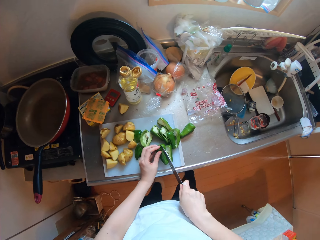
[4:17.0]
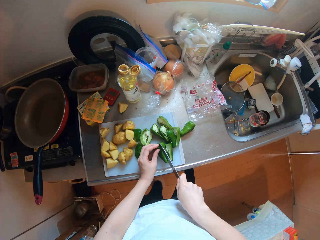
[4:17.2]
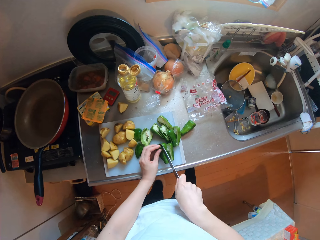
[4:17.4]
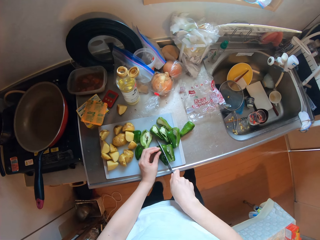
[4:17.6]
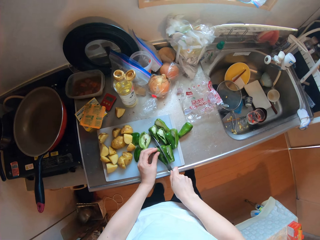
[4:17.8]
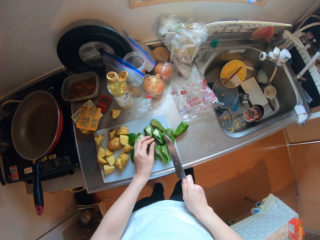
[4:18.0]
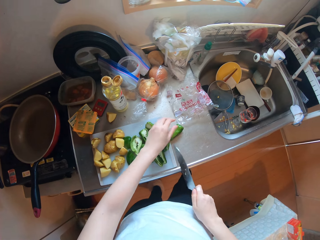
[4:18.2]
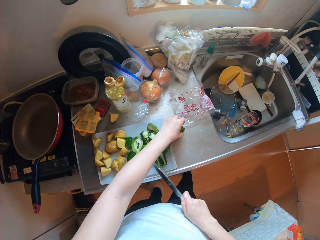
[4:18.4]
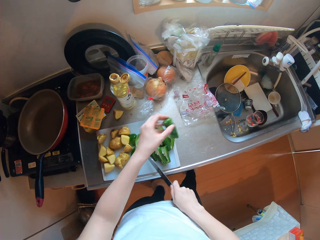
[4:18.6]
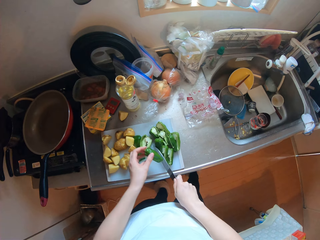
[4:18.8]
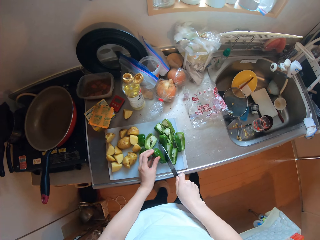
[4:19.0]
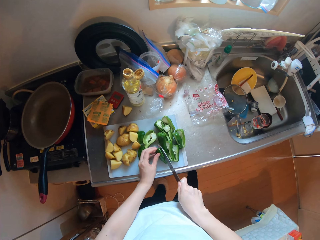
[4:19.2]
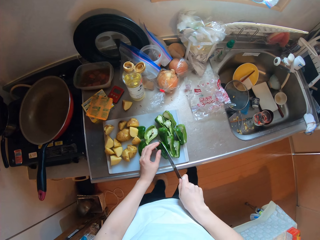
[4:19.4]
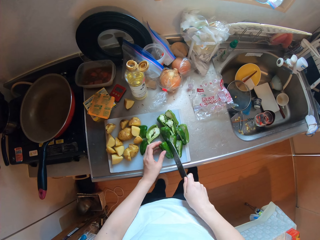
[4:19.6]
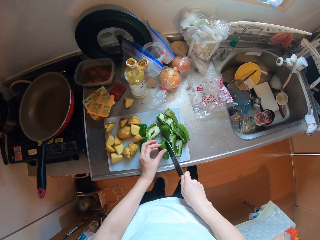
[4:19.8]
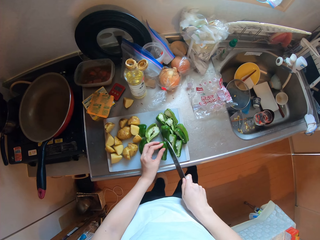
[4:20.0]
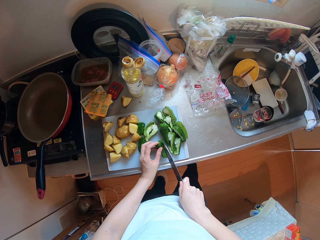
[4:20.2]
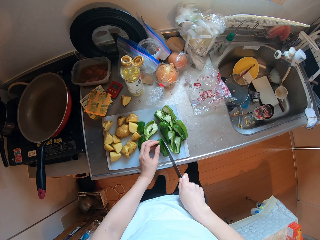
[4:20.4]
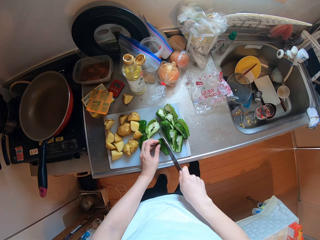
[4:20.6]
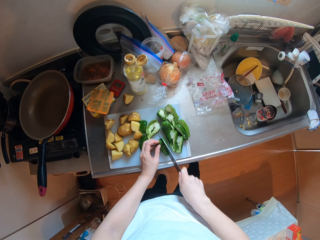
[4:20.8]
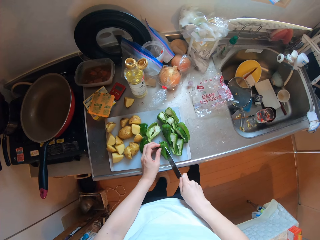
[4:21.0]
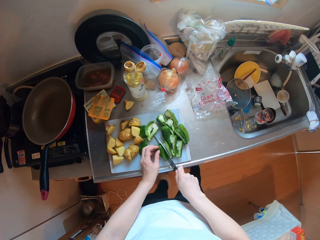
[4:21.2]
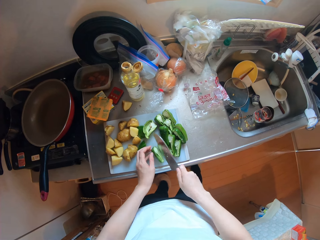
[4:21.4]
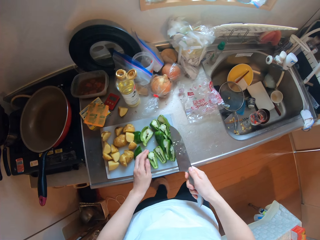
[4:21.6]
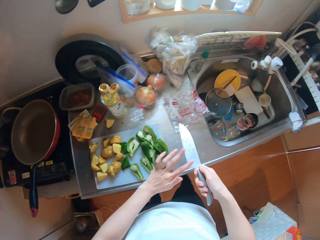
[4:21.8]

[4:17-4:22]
The camera wearer cuts the green pepper on a chopping board with the knife in her right hand. She picks up a green pepper on the countertop with her left hand. She adjusts the green peppers on the chopping board with the knife in her right hand, puts the green pepper in her left hand on the chopping board, and cuts the green pepper on the chopping board with the knife in her right hand.

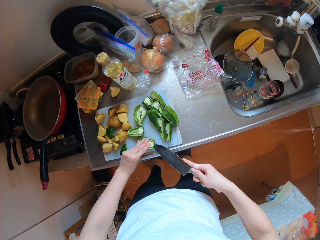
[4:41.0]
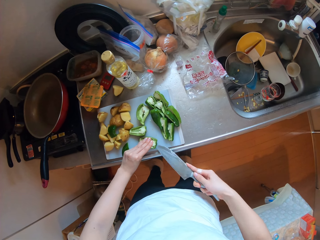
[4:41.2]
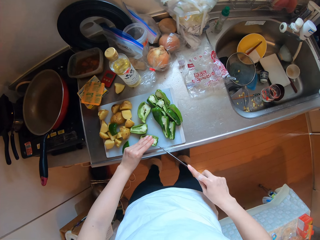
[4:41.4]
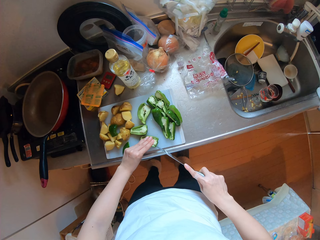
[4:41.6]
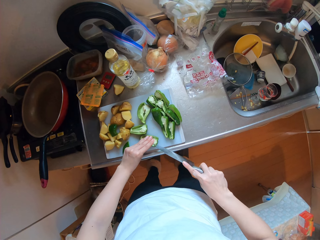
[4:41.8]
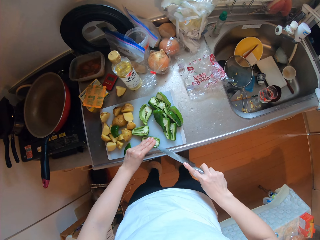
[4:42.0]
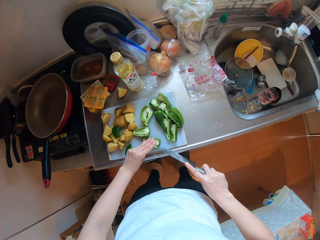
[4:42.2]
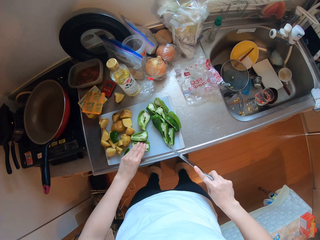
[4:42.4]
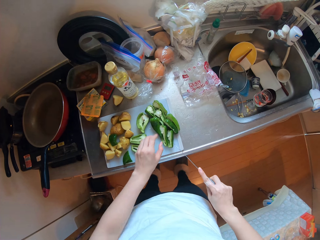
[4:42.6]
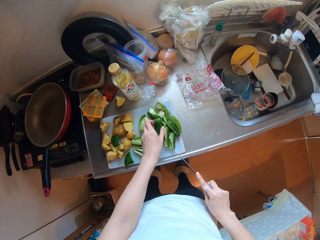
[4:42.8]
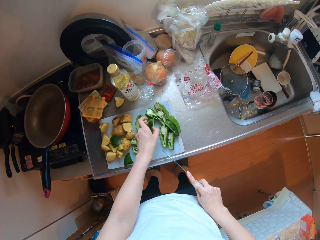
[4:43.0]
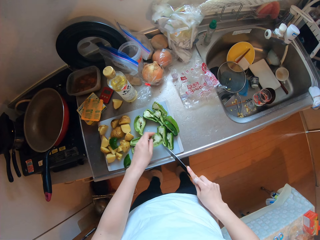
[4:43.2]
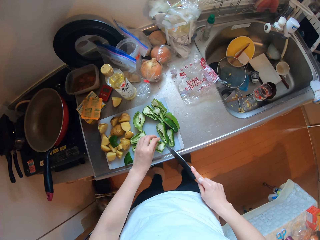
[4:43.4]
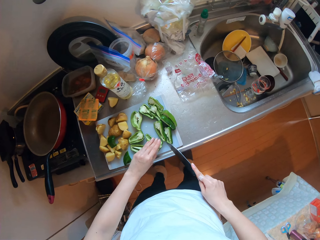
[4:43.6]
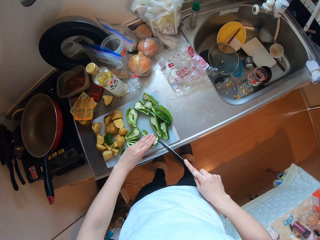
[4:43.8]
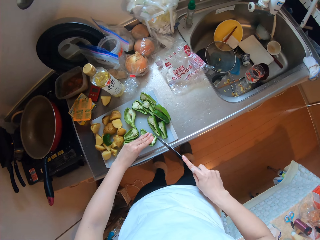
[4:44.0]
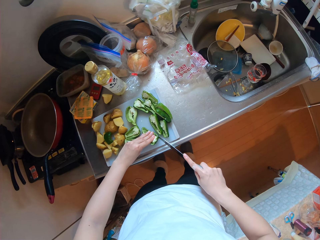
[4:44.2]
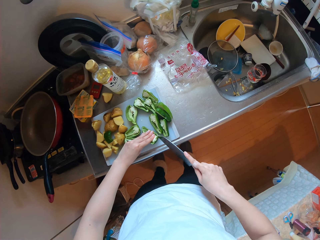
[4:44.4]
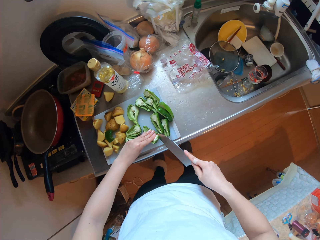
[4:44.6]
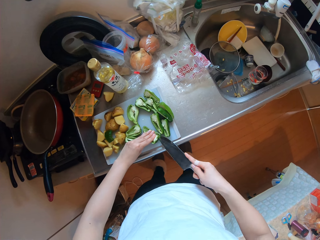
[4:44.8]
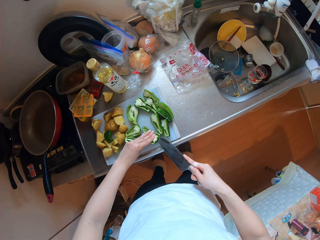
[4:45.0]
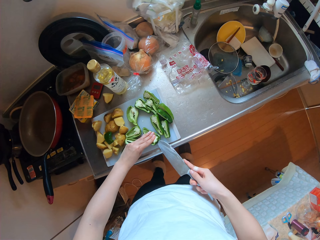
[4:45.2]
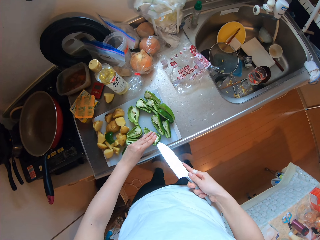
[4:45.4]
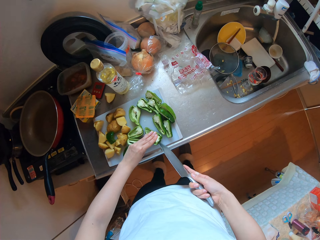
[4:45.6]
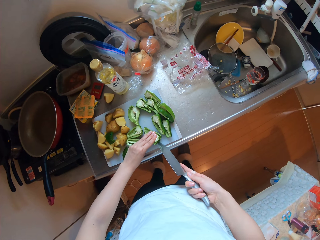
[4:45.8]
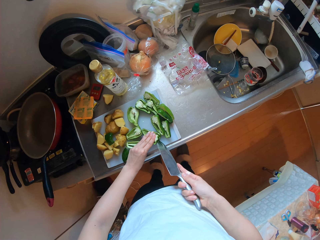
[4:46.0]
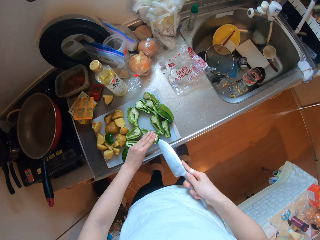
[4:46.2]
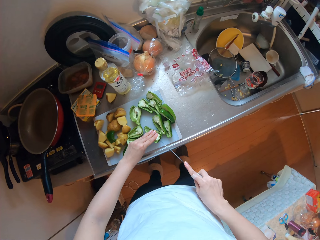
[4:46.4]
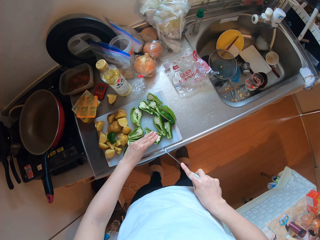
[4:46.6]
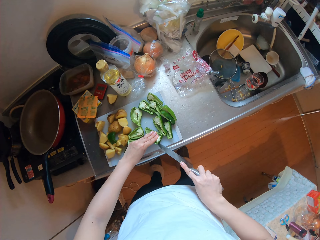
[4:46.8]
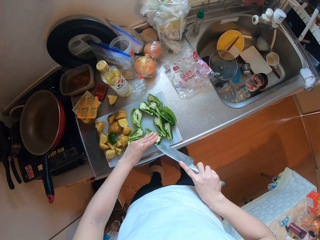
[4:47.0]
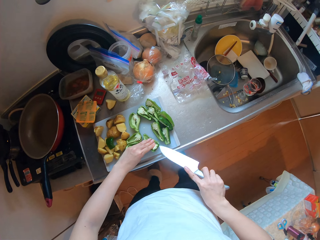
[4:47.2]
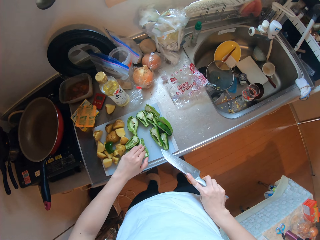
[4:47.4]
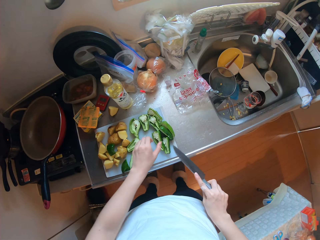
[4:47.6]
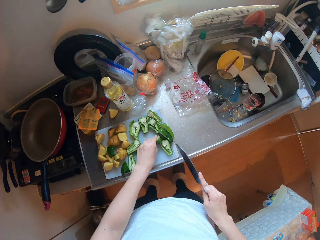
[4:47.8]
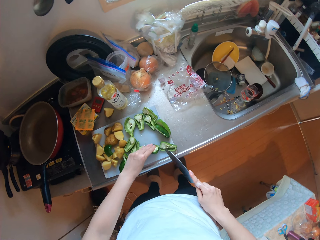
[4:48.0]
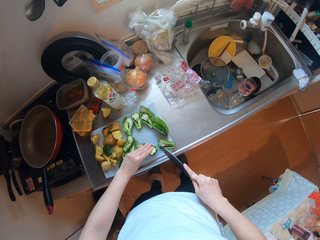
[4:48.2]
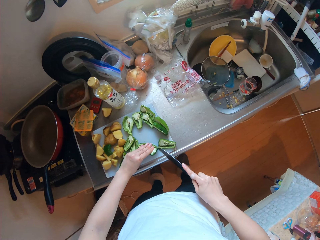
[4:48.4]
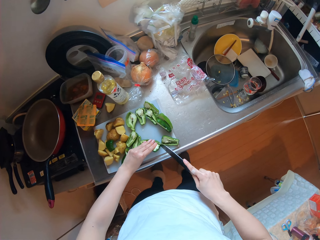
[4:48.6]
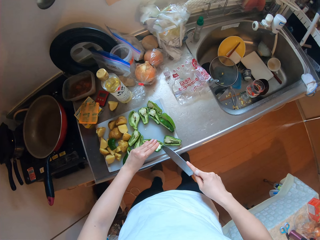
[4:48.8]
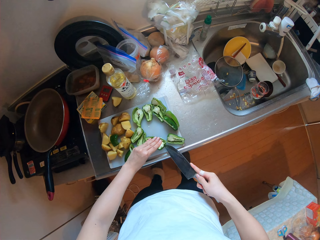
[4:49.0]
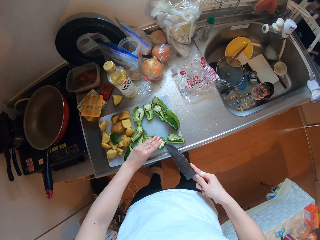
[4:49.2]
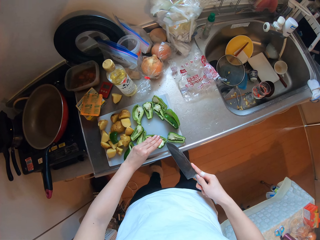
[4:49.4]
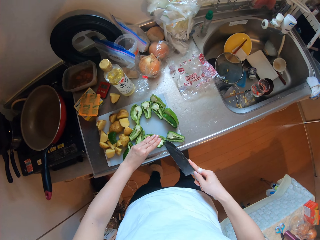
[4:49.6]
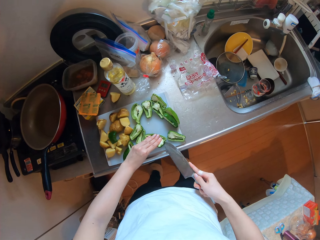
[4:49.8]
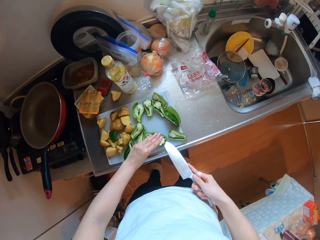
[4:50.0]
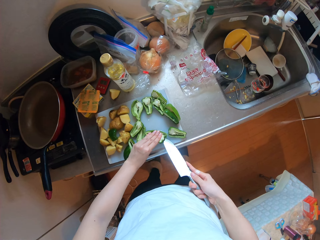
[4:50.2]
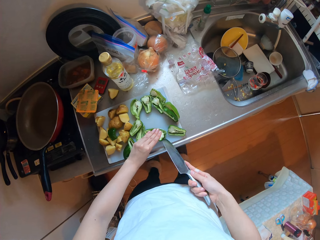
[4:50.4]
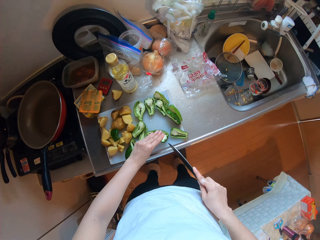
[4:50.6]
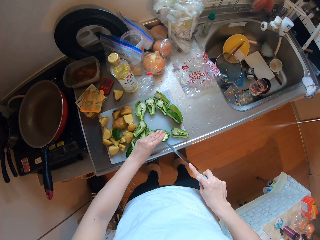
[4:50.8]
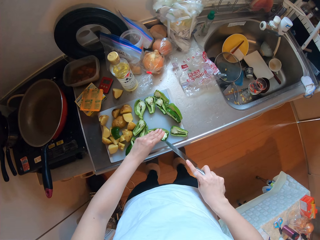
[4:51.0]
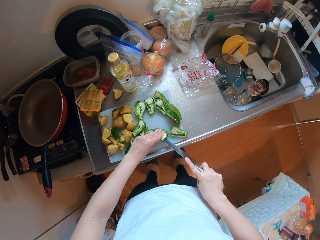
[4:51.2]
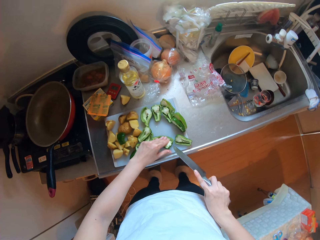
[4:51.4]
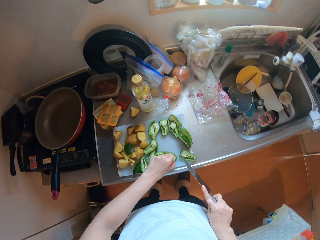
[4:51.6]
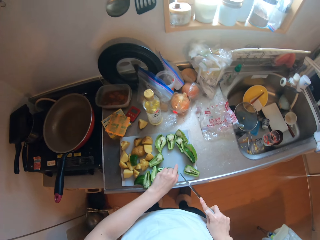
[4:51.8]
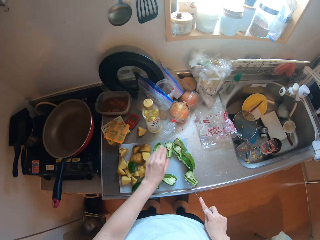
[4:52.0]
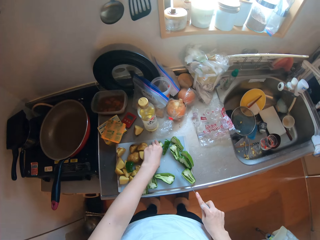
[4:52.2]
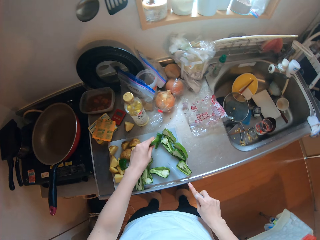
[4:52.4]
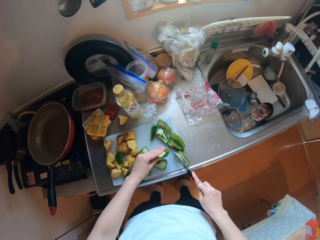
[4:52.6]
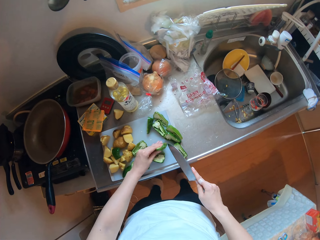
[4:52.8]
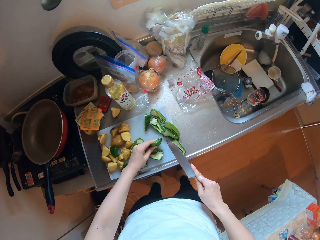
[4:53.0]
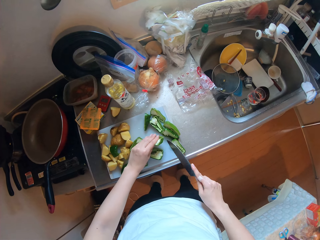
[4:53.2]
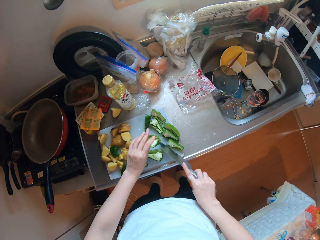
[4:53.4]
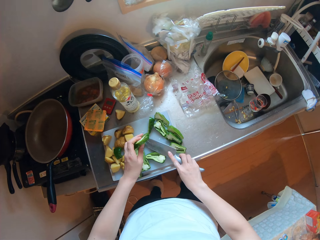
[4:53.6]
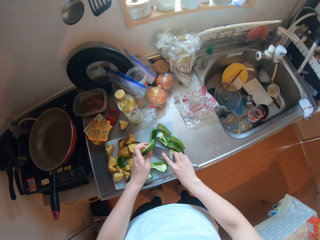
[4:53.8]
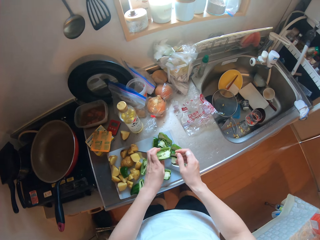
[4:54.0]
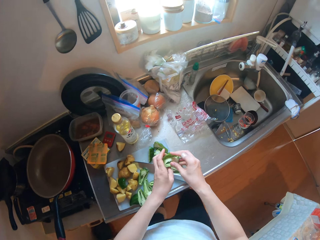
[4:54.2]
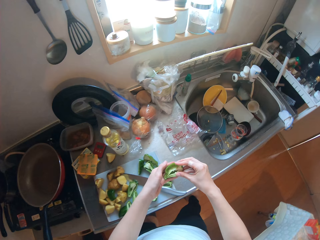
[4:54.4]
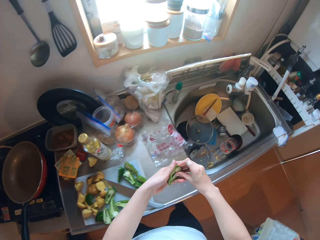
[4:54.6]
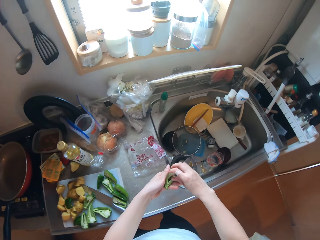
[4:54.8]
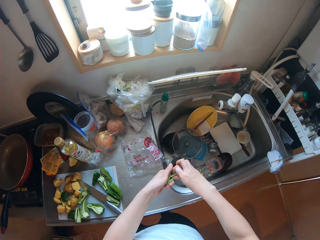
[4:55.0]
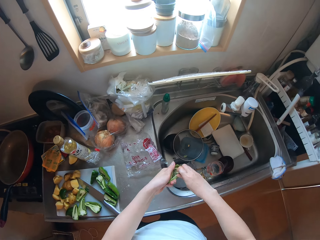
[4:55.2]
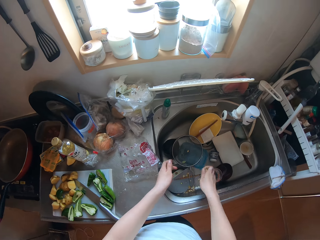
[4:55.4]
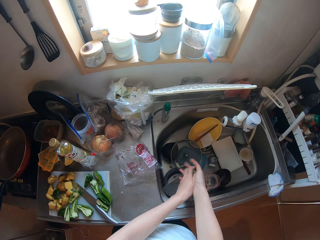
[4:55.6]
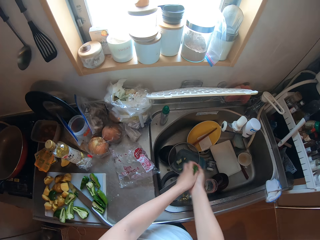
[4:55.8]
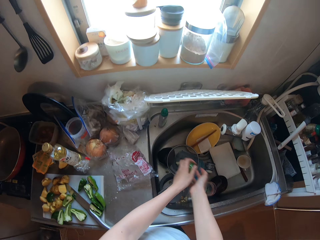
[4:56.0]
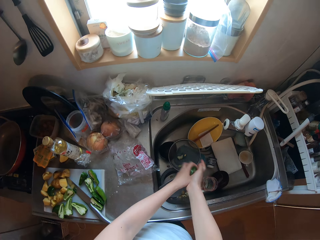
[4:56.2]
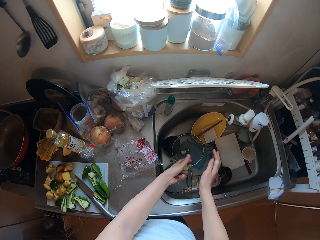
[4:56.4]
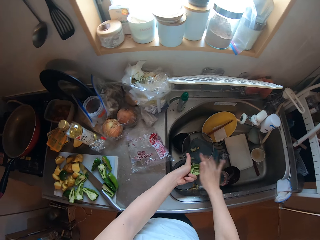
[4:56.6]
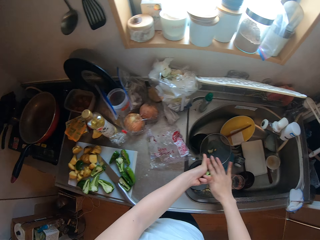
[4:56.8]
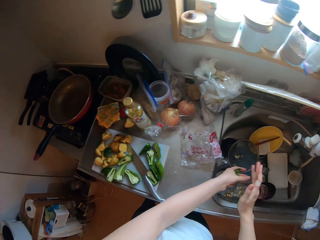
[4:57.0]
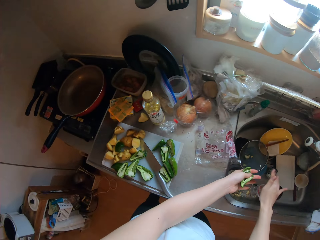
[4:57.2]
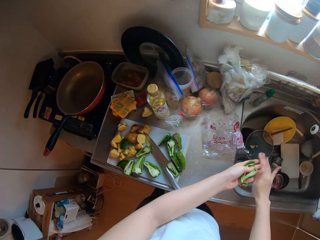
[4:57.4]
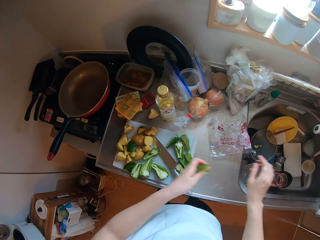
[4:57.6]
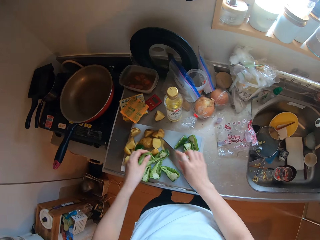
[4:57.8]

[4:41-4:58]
The camera wearer moves a piece of bell pepper on a chopping board. She cuts a piece of the bell pepper with a knife. She puts the knife in her right hand on the chopping board. She takes the green pepper. She peels the placenta and green pepper seeds into the sink. She taps the green pepper on her hand.
